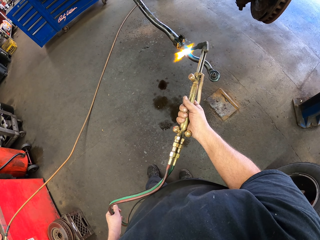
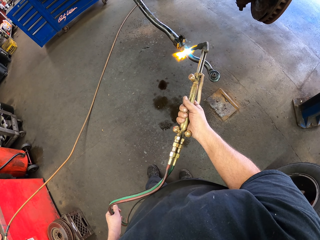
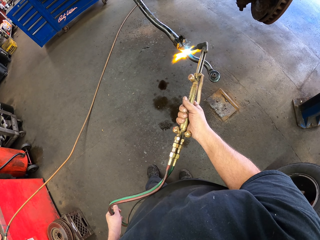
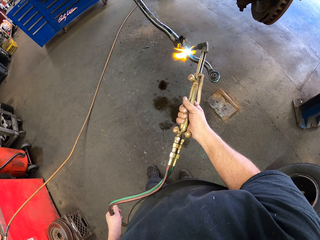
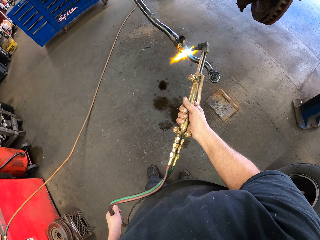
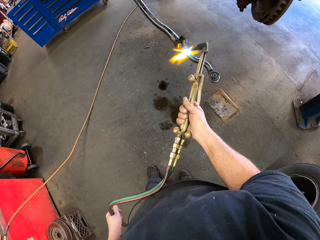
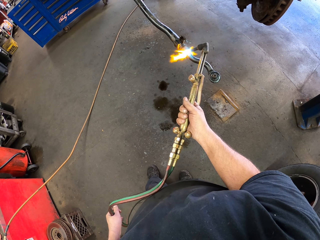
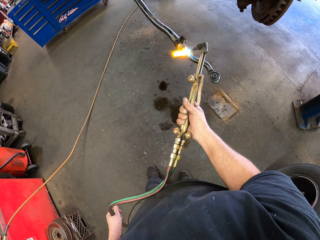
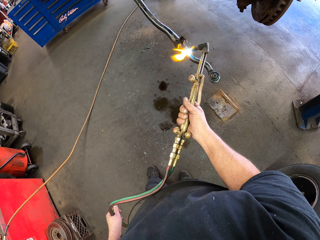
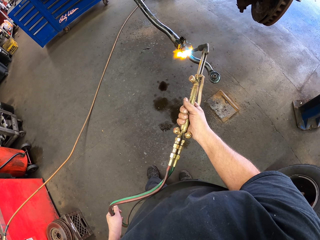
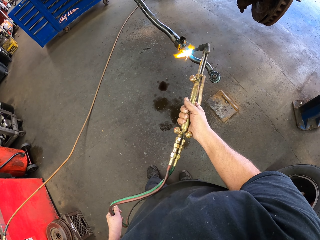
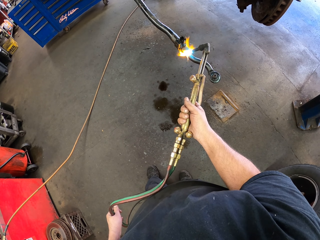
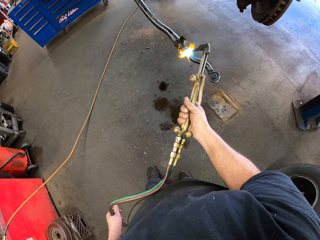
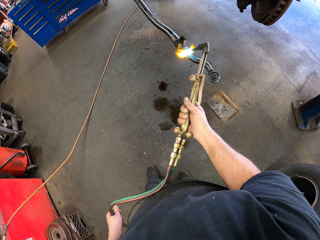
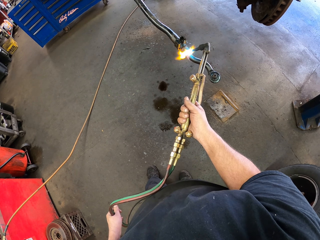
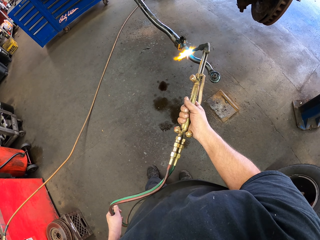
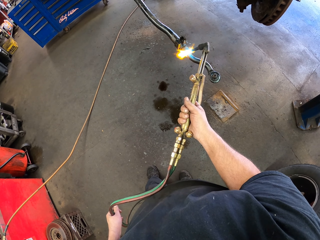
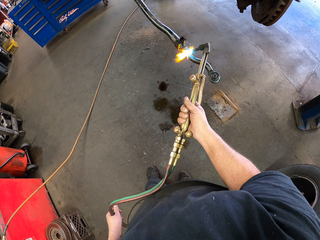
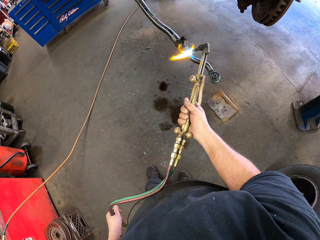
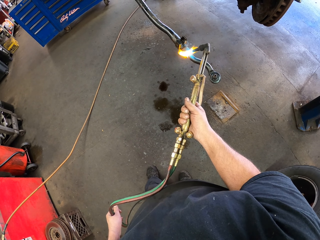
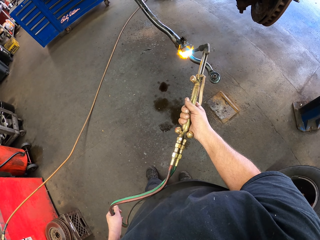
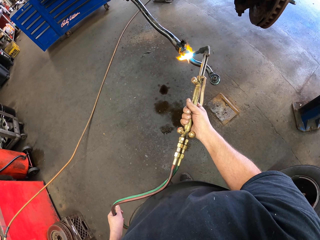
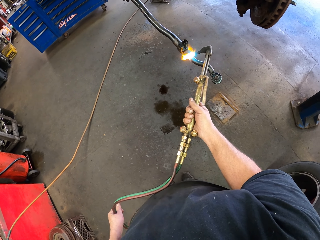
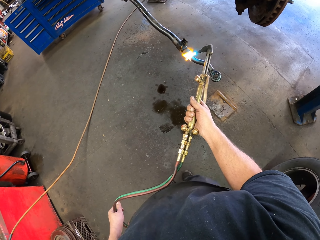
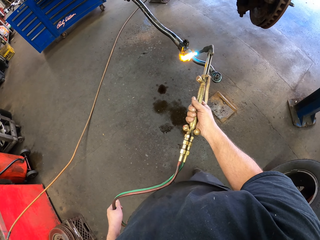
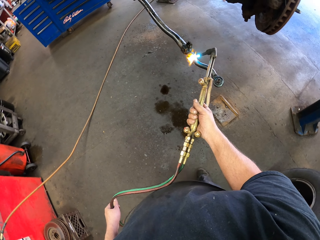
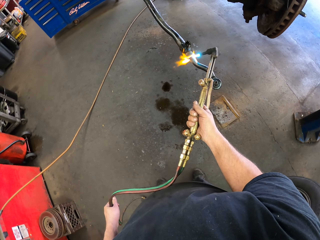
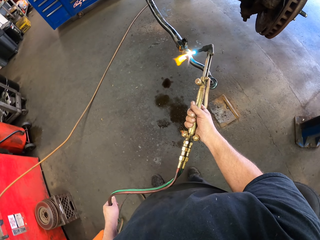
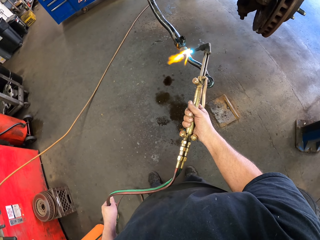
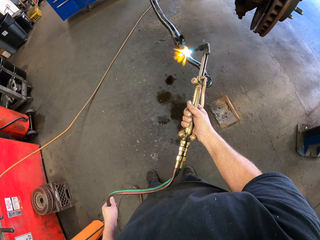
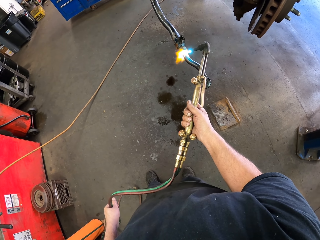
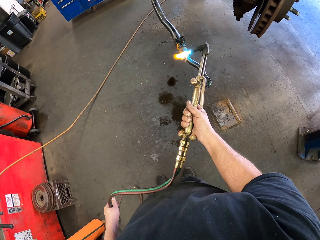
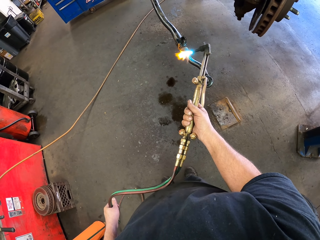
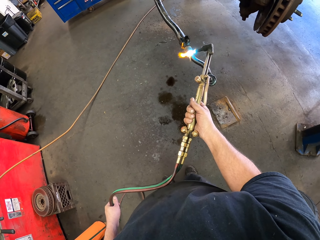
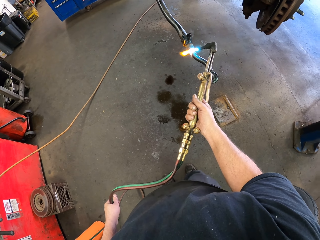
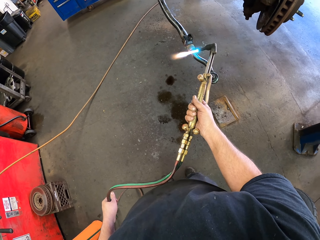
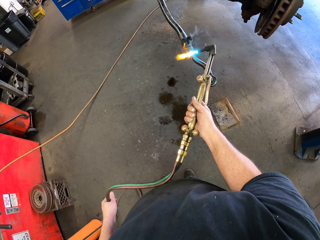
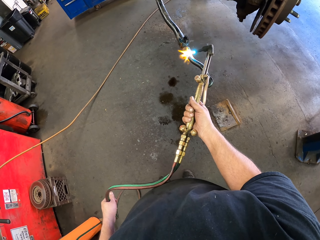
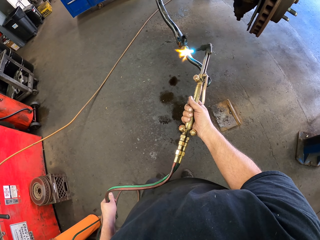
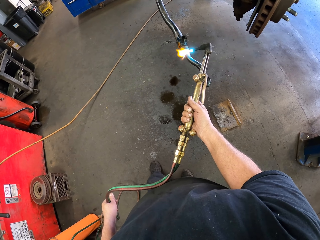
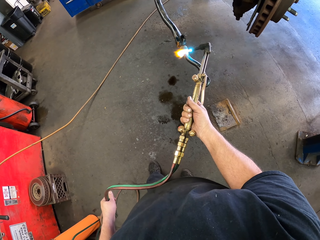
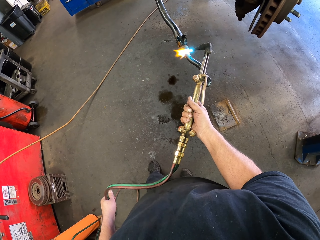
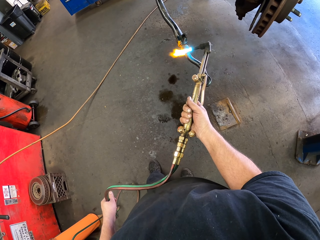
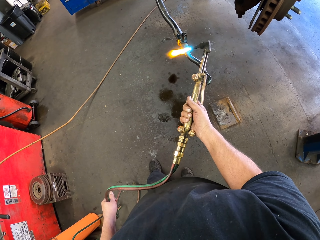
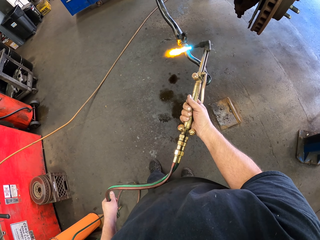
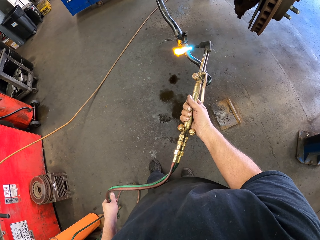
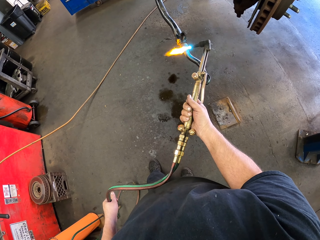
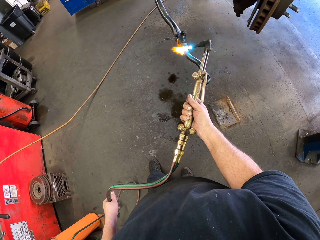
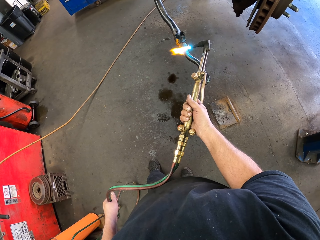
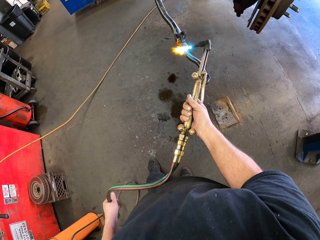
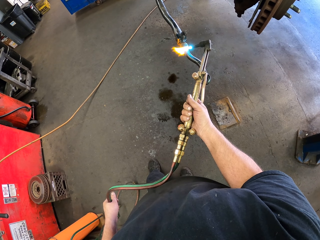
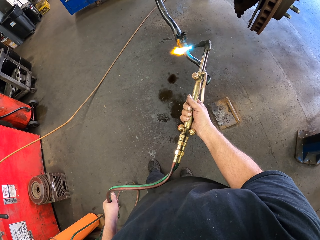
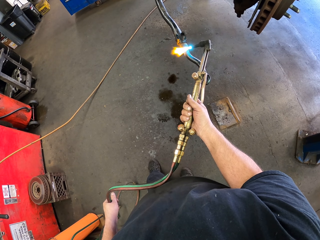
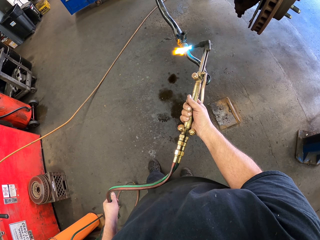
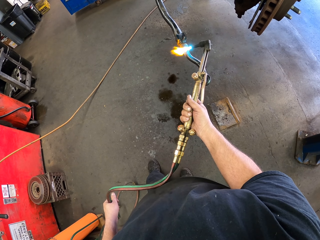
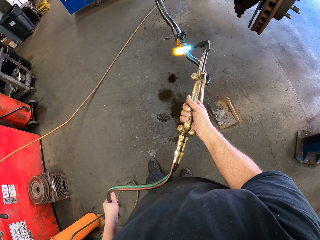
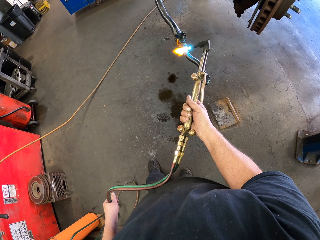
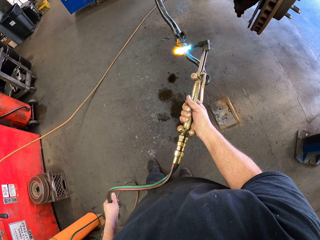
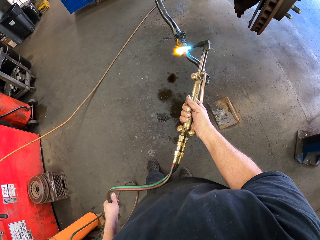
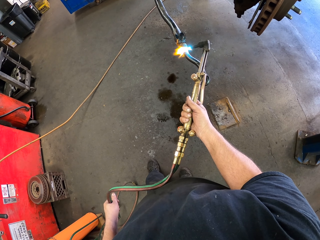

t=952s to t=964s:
The camera wearer joins the brake hanger with a gas welding machine. They join the brake hanger with the gas welding machine again.

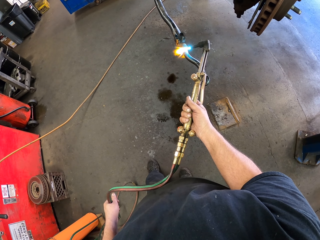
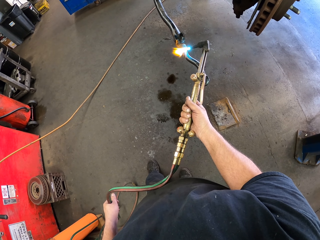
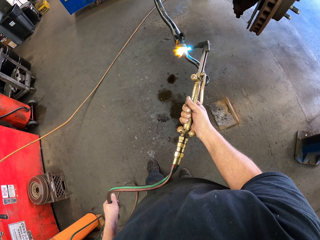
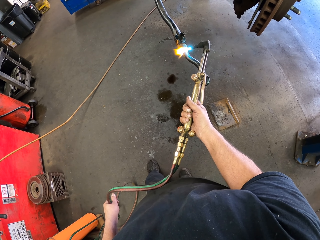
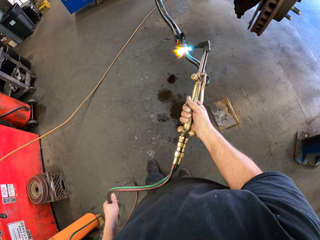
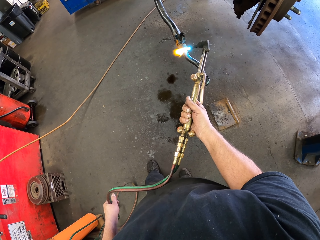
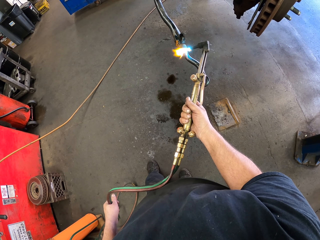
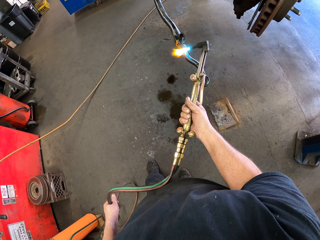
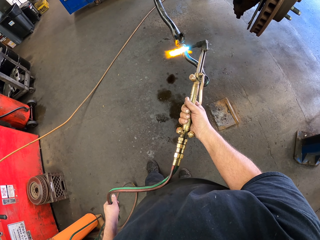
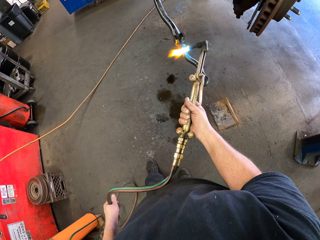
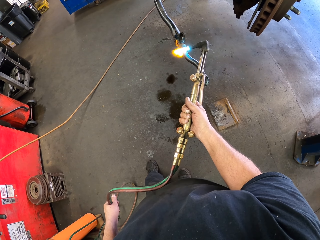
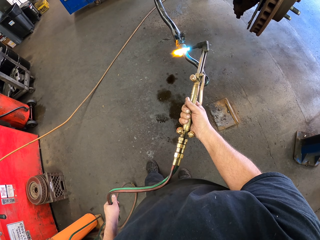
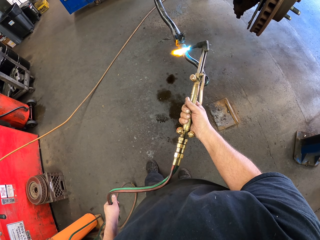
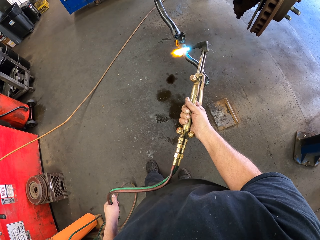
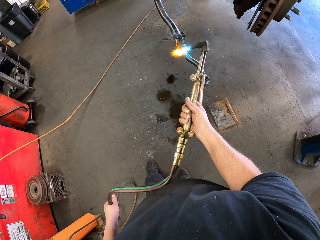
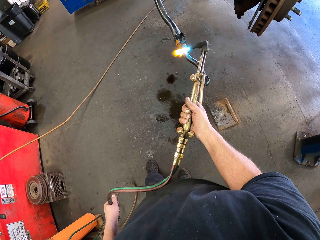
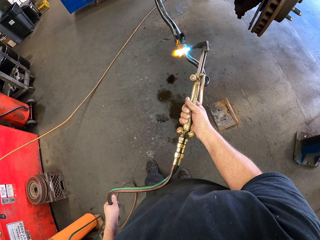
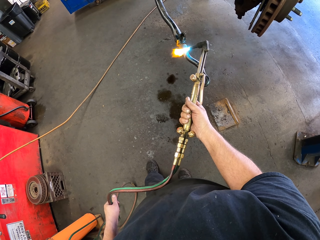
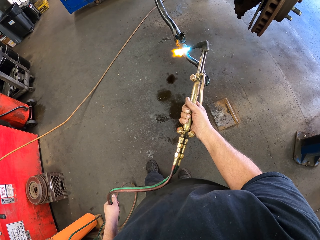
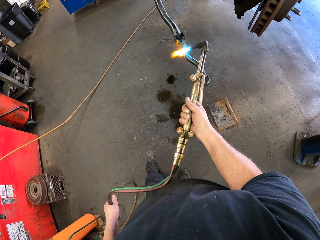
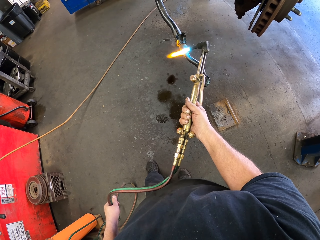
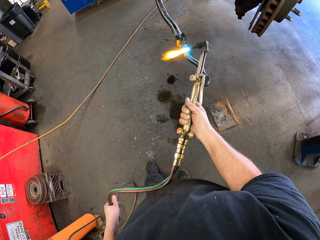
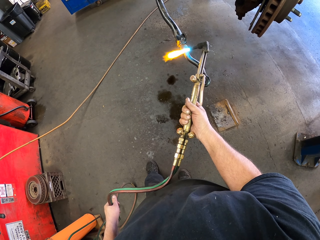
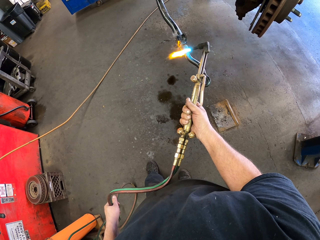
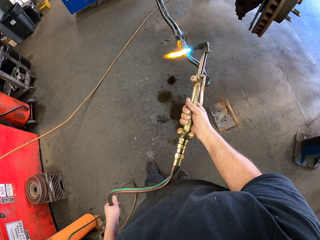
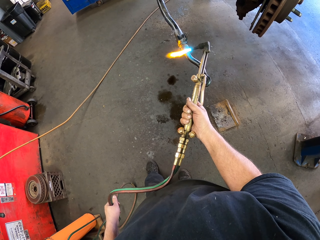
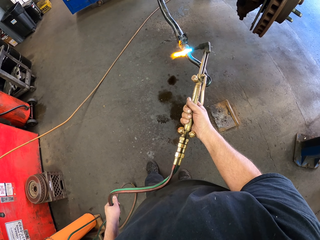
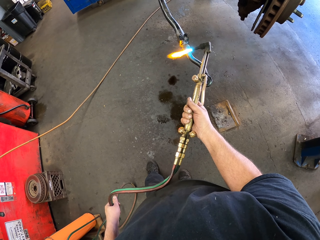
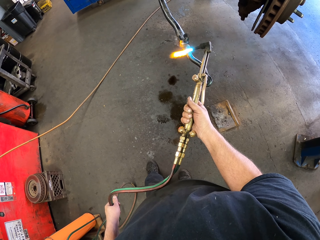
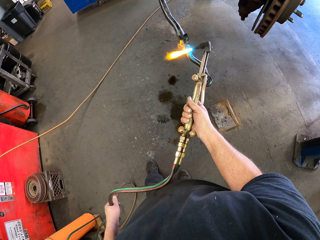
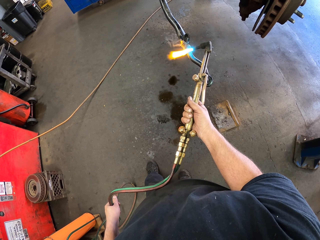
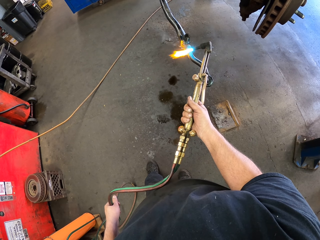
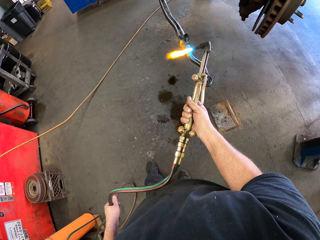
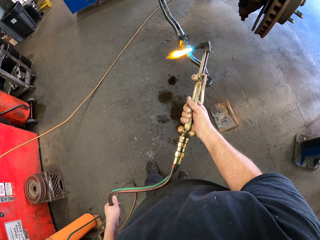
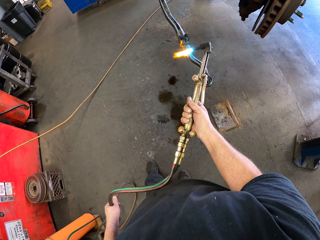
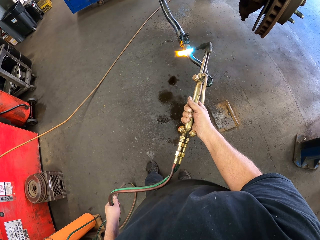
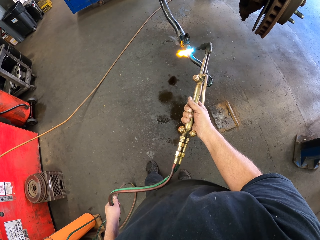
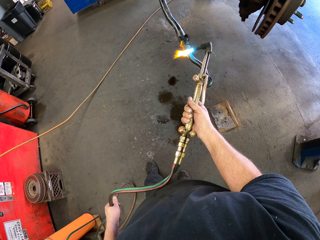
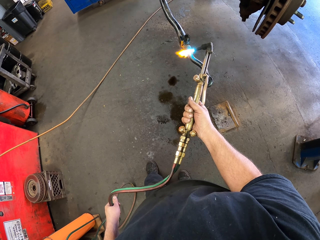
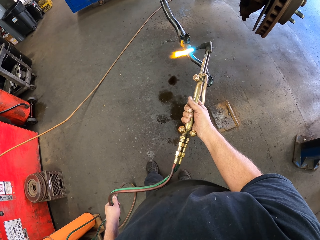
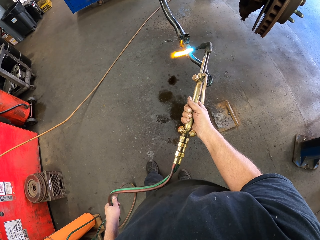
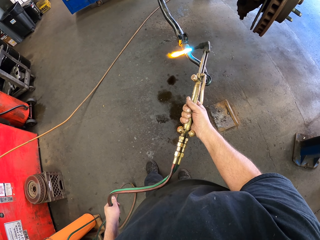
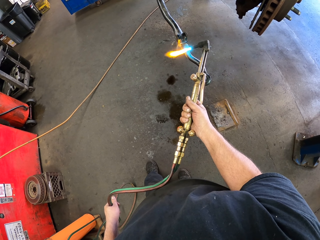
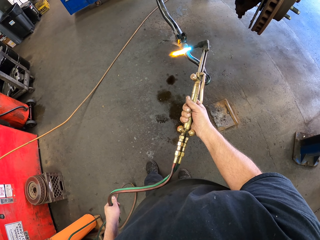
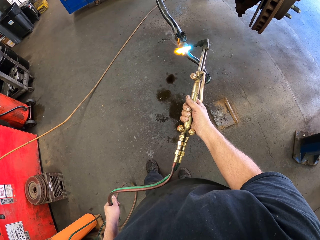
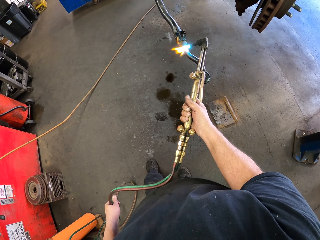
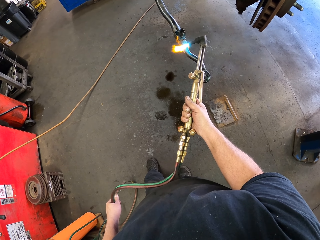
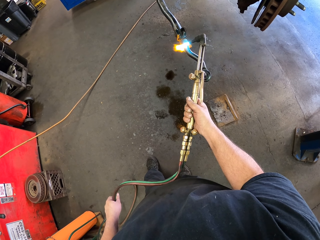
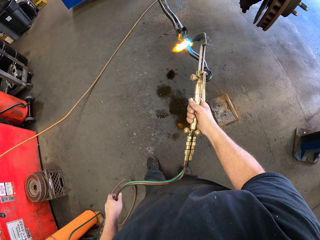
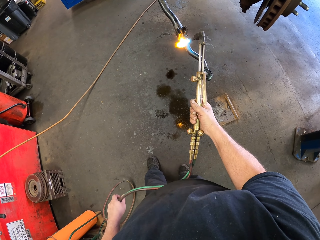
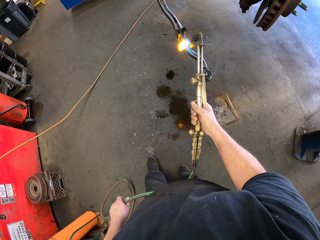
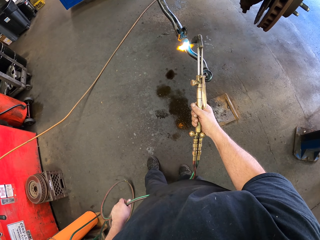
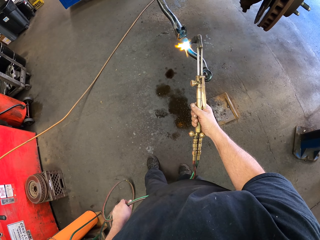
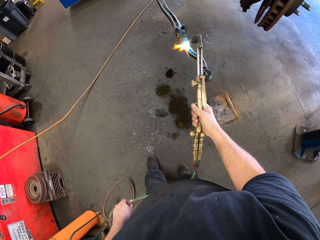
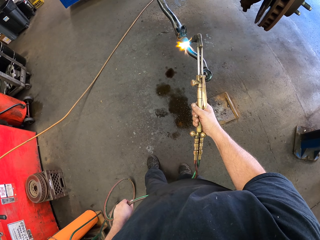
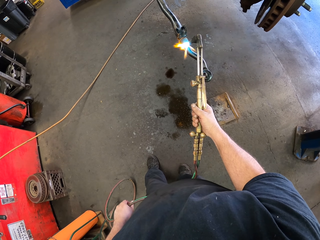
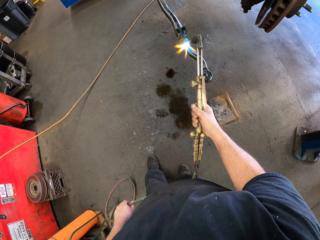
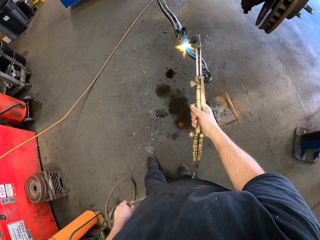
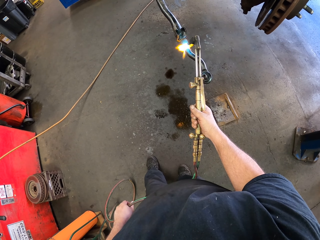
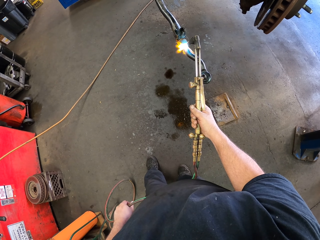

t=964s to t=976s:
The camera wearer joins the brake hanger with a gas welding machine. They join the brake hanger with the gas welding machine again.
